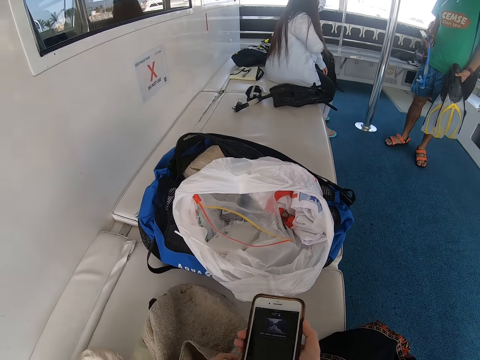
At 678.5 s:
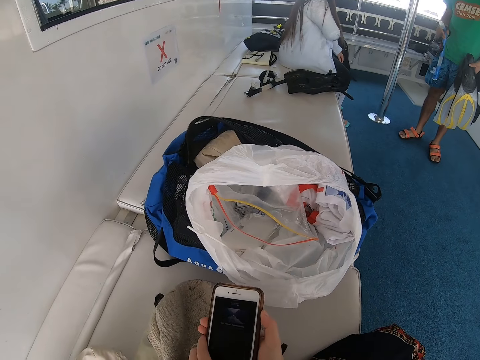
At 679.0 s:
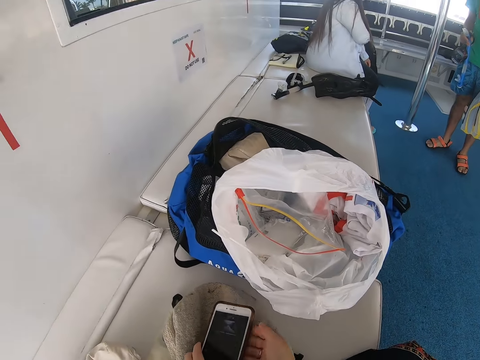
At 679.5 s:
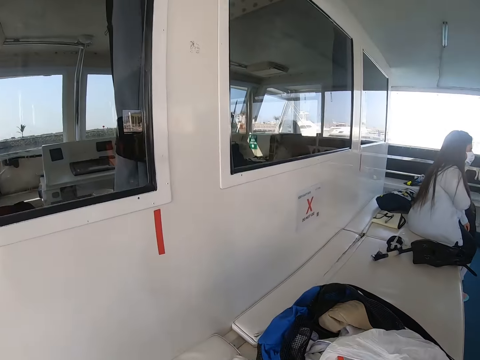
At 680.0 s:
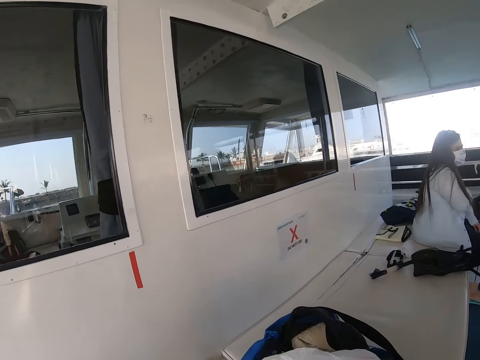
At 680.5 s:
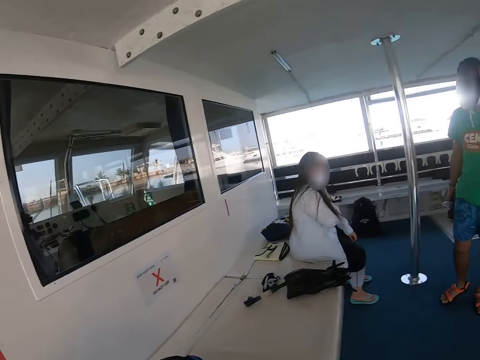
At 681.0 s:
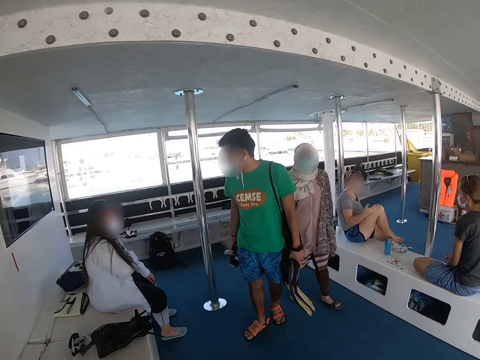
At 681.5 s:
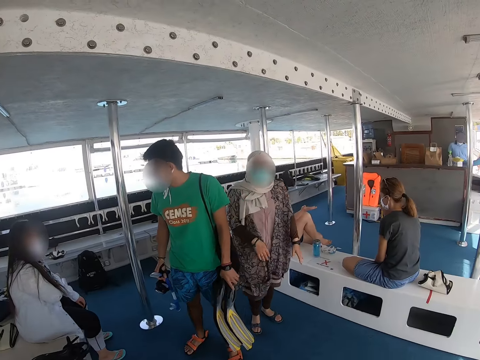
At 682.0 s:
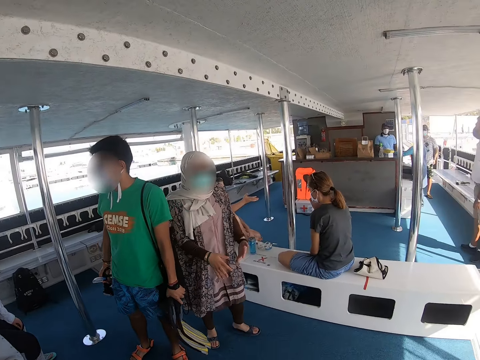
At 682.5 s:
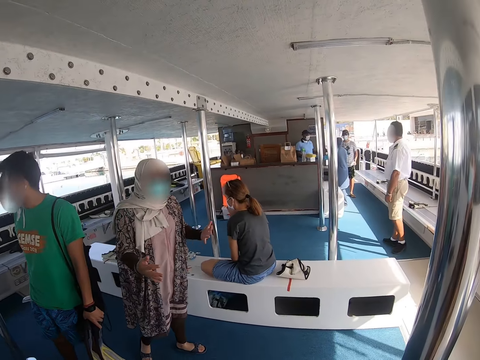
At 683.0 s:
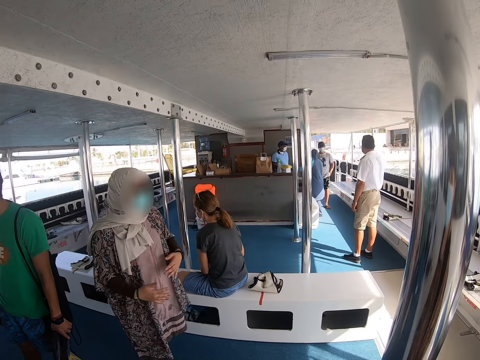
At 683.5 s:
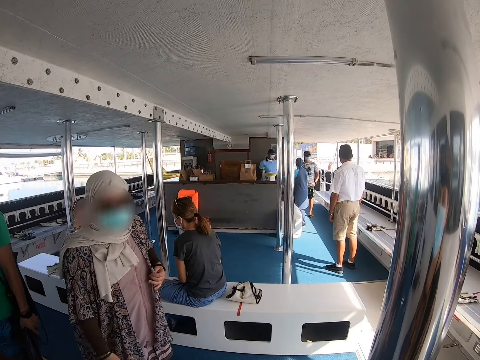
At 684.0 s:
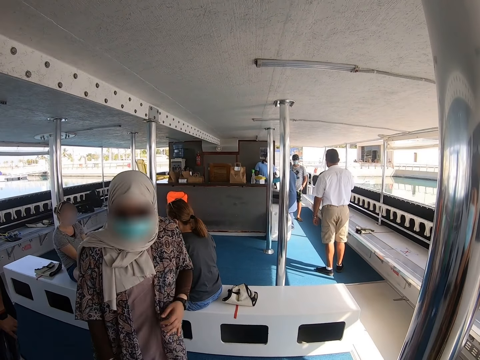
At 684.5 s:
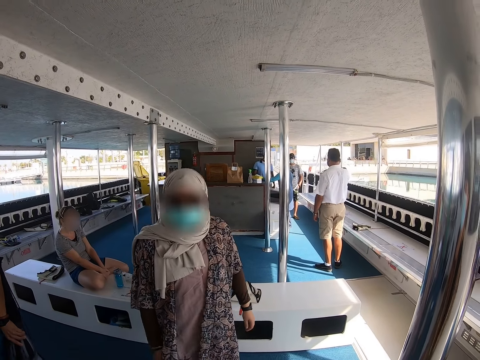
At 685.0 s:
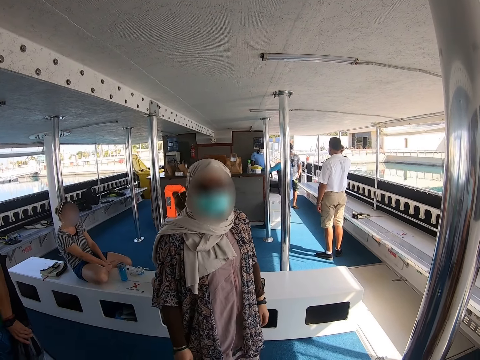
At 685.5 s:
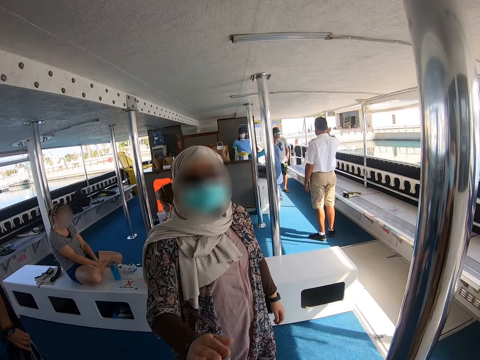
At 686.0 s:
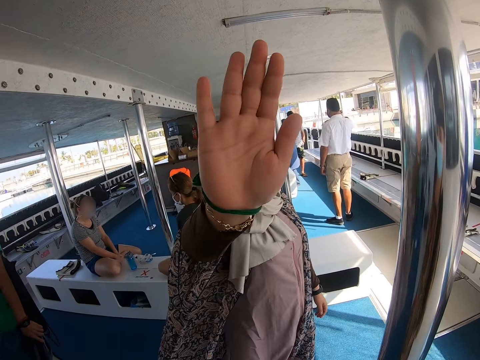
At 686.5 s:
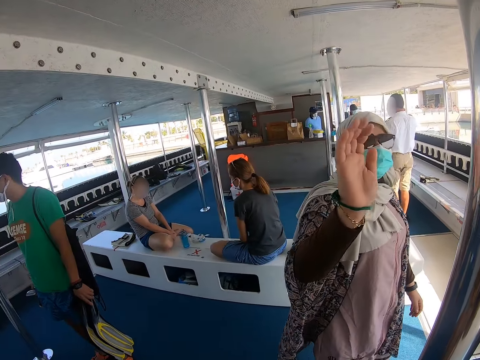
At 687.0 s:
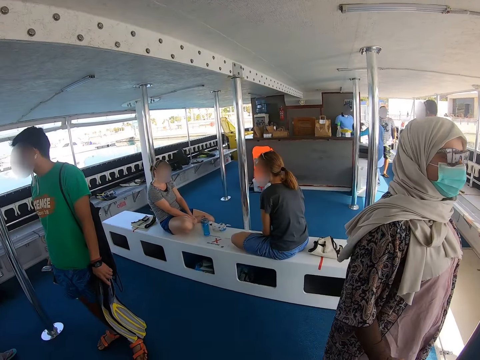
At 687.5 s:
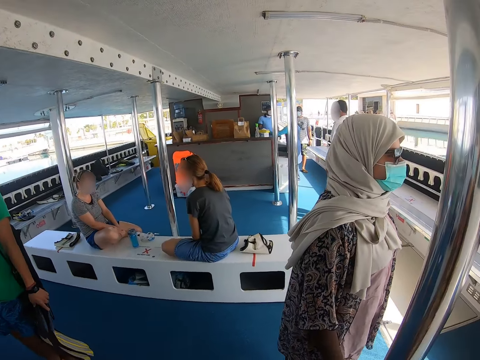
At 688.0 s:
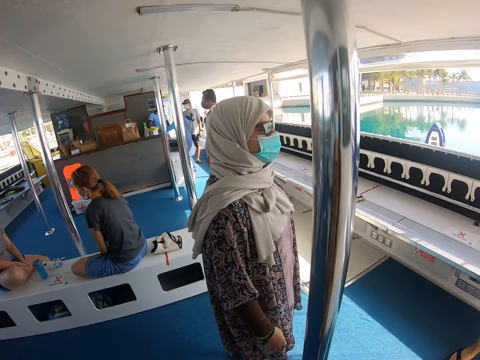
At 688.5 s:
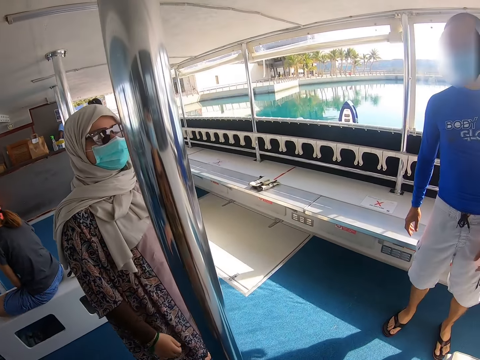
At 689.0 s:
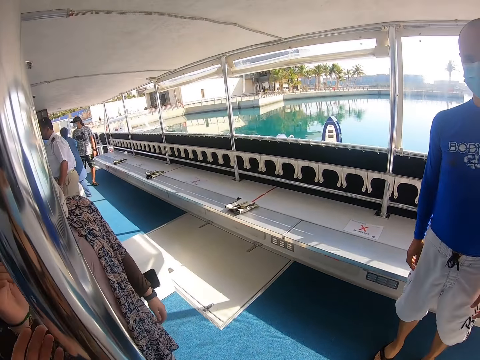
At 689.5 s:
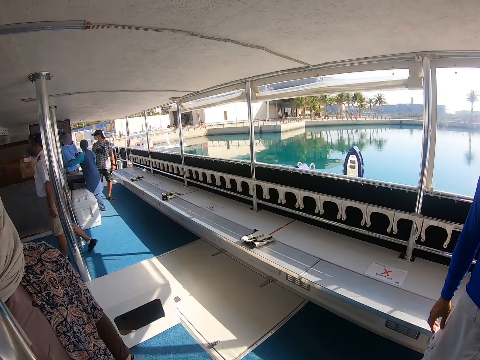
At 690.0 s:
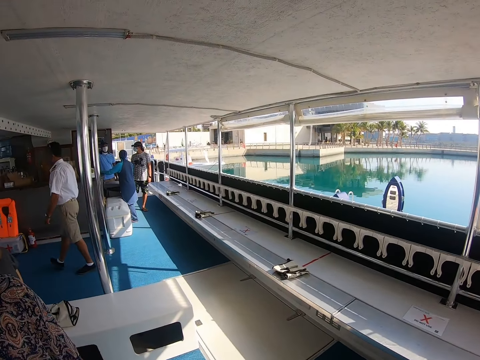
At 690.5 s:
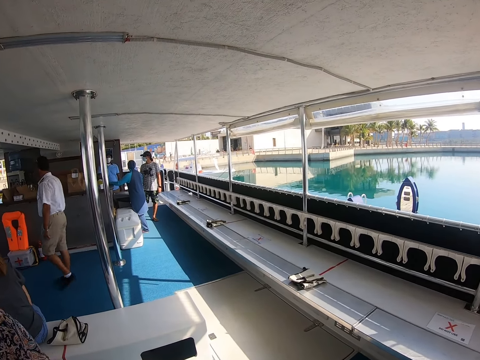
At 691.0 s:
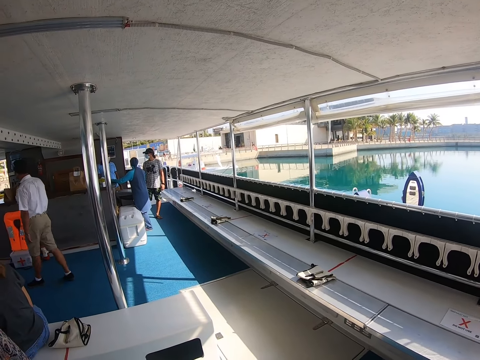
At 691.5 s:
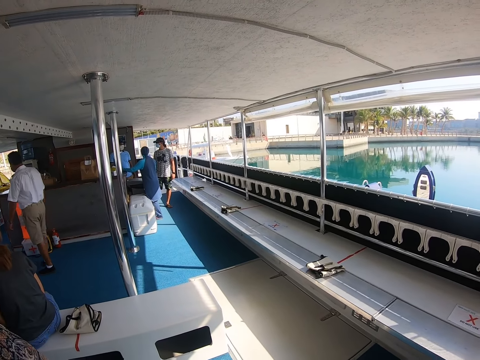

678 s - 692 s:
The camera wearer adjusts the phone. They put the cellphone on the yacht seat. They look around in the ferry. They interact. A woman lifts a hand towards the camera wearer. The camera wearer looks around in the ferry. They interact.

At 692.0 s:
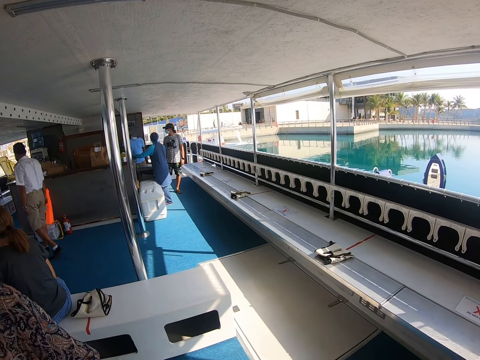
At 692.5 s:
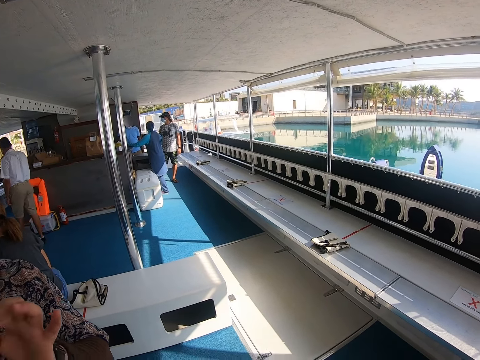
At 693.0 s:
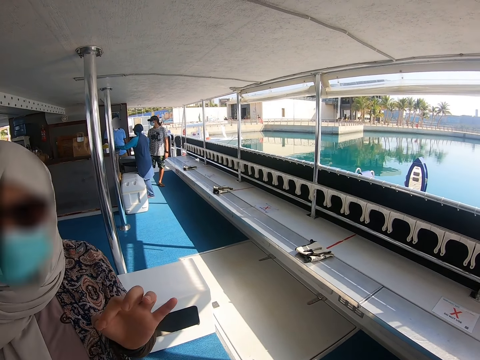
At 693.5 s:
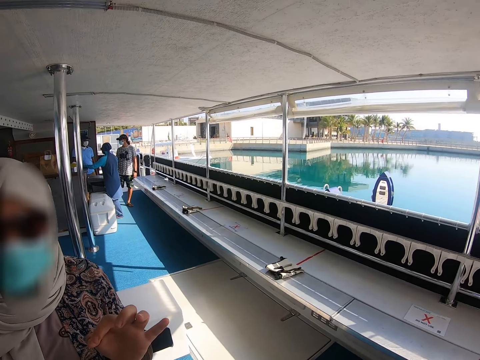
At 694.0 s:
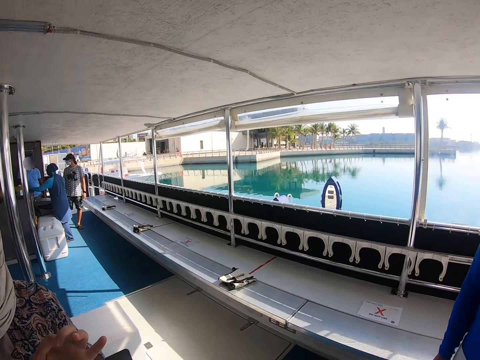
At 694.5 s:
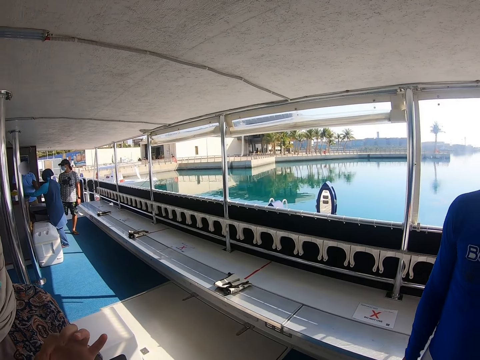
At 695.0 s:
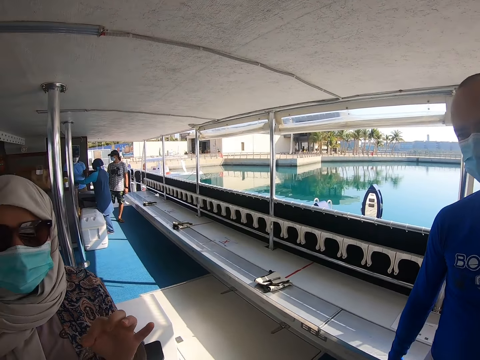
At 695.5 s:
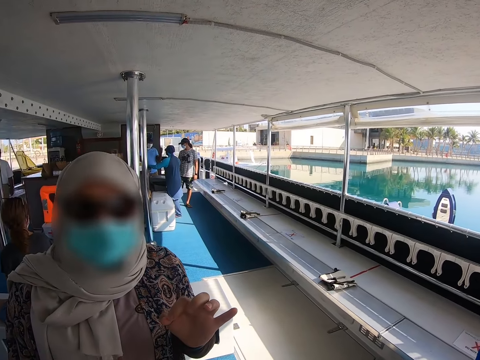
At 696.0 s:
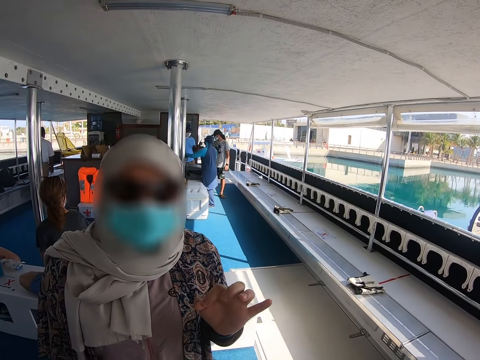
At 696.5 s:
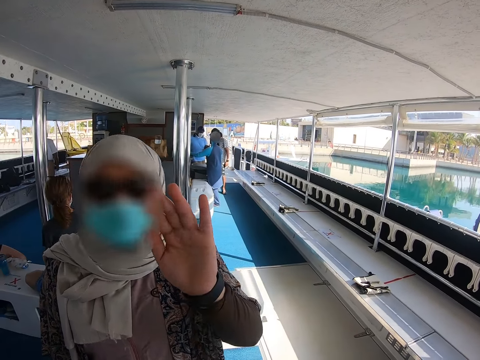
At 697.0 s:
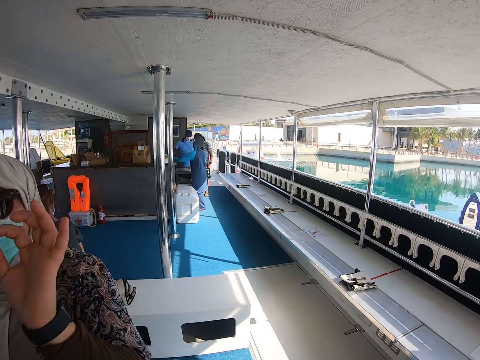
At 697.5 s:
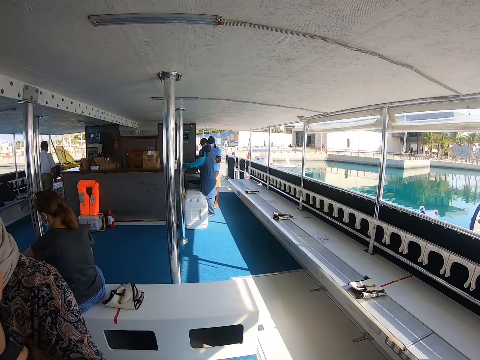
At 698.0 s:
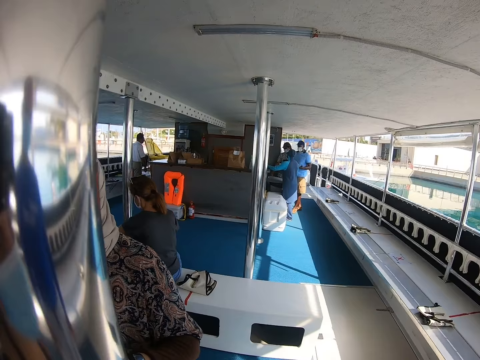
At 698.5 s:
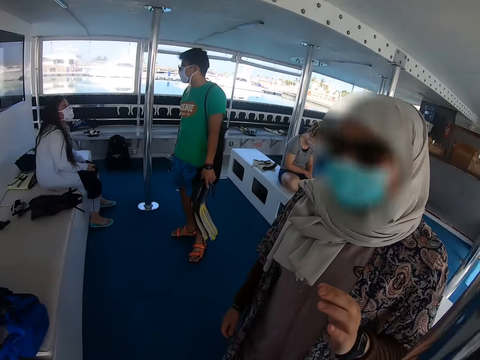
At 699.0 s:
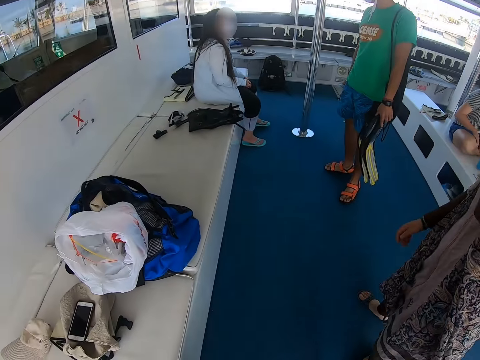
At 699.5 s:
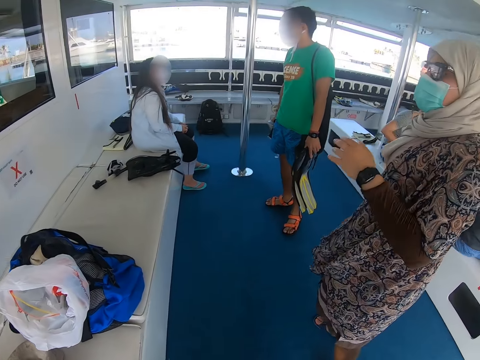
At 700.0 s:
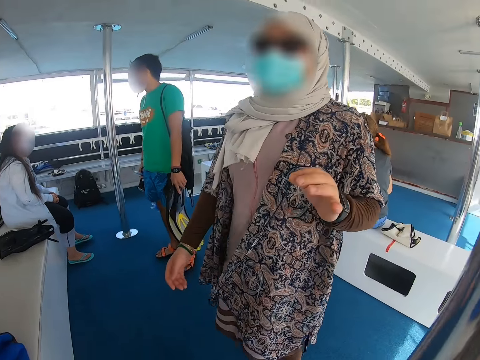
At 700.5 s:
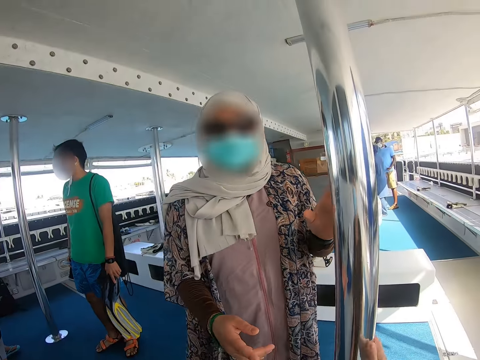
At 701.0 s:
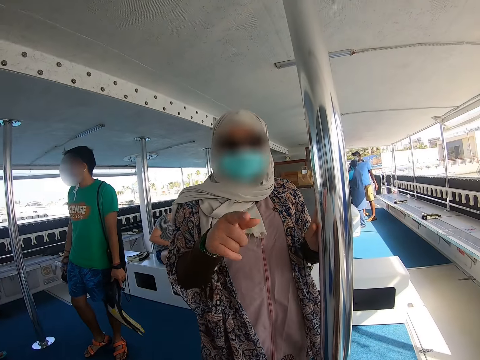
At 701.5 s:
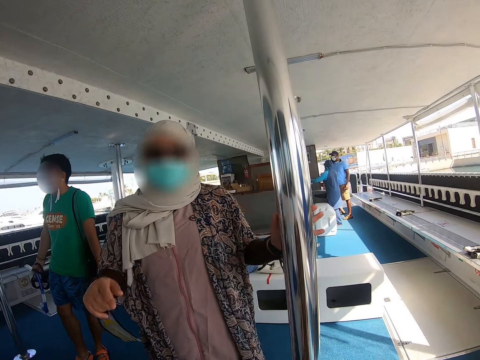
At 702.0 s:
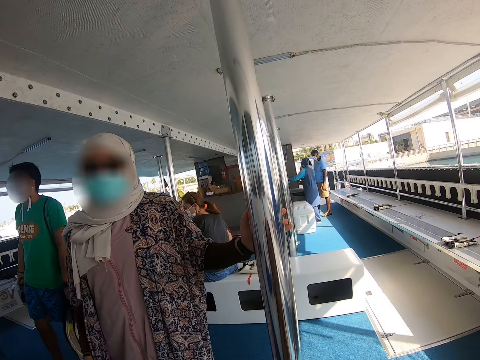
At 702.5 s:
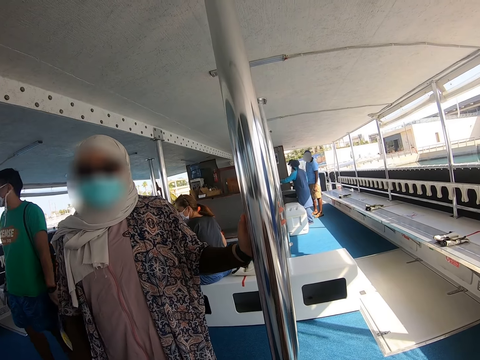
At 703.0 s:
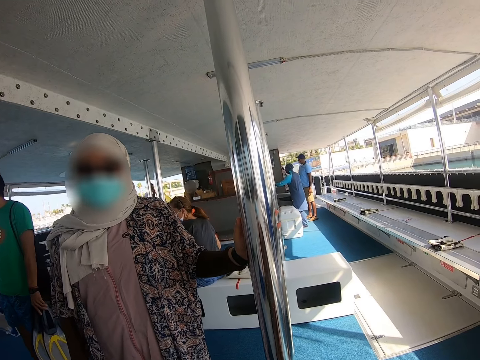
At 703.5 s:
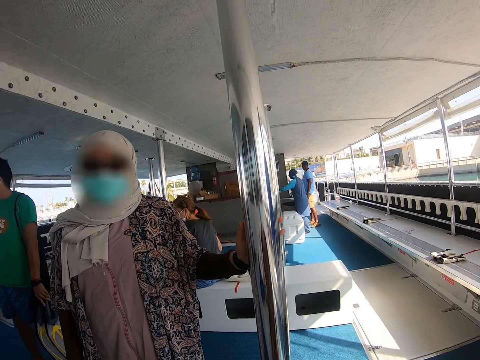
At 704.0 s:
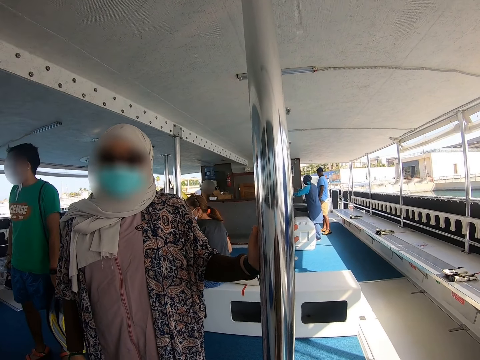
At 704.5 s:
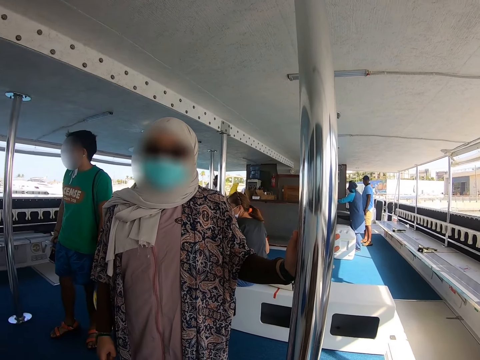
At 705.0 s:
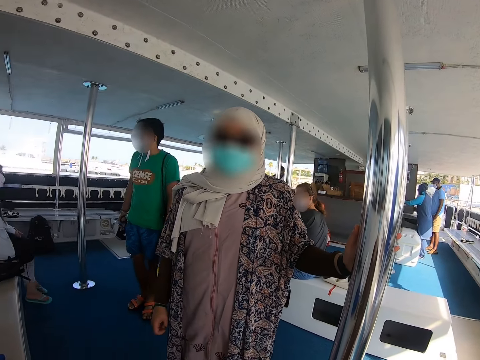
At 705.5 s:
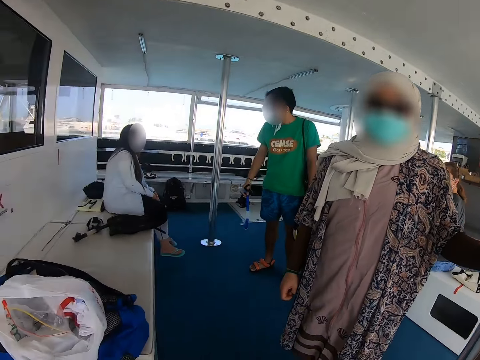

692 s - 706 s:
The camera wearer interacts with the woman. The woman uses gestures and talks to the camera wearer. The camera wearer looks to the other side. The woman talks to the camera wearer.
